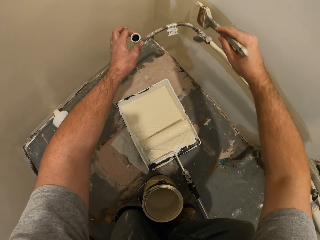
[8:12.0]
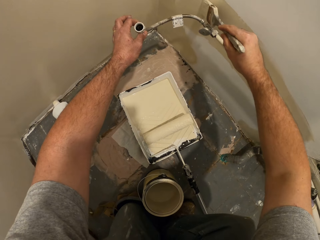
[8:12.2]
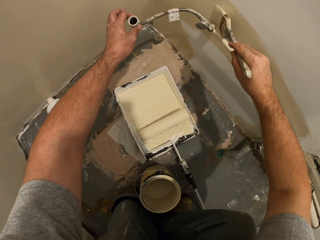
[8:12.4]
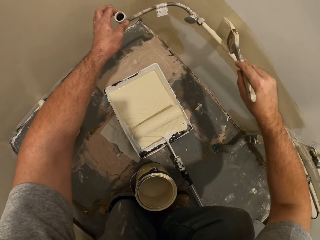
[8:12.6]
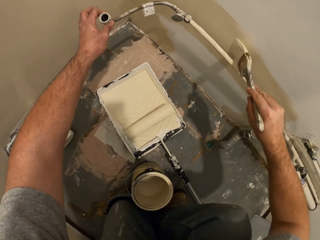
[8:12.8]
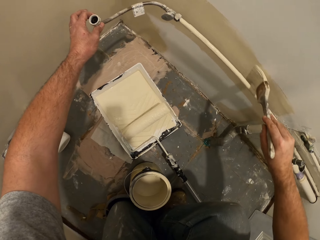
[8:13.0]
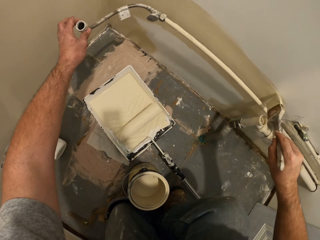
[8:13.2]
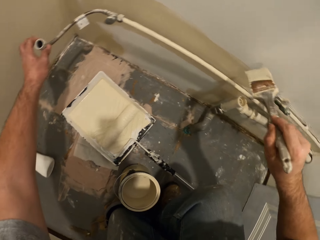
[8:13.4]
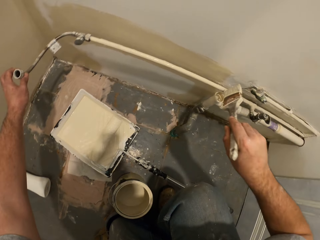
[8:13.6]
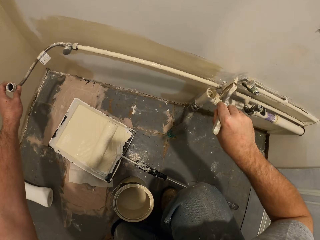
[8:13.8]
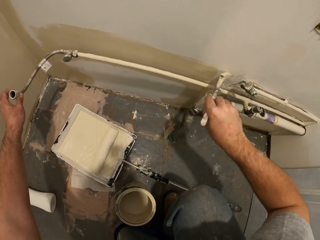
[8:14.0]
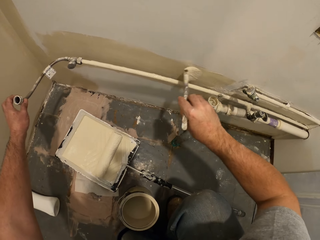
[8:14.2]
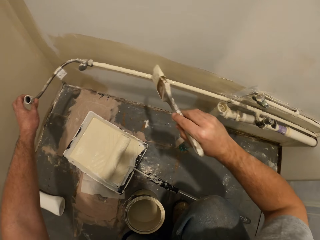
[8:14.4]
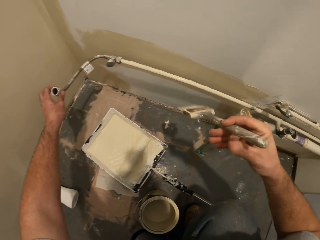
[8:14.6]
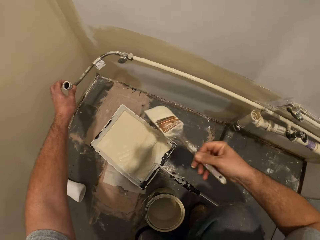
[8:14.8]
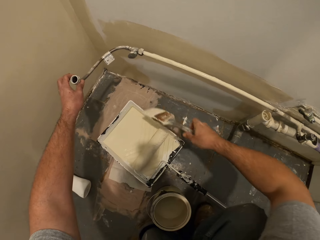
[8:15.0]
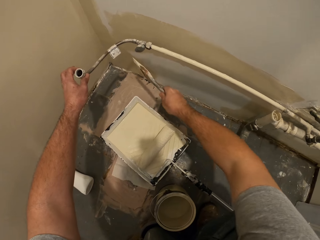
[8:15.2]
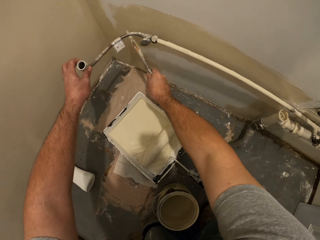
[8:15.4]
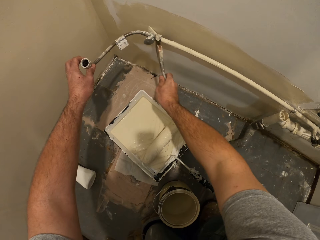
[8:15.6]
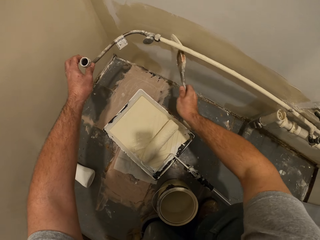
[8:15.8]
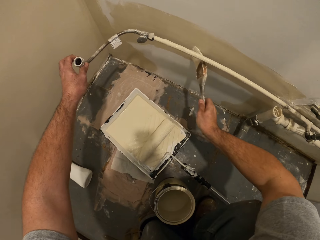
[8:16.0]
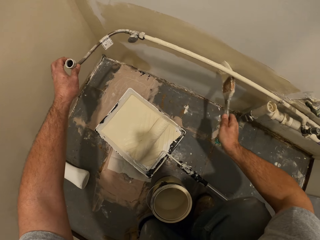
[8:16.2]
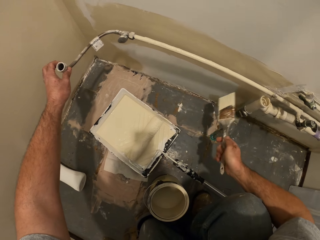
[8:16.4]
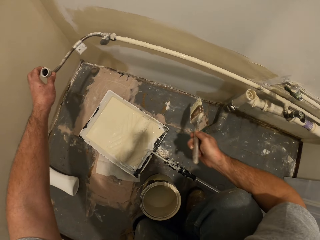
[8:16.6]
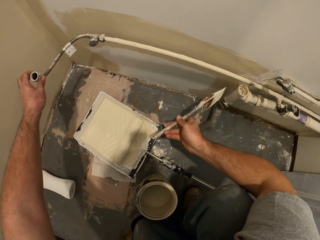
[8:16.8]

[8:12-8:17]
The camera wearer touches the pipe with his hand.

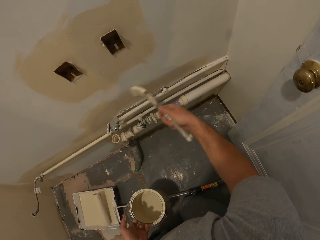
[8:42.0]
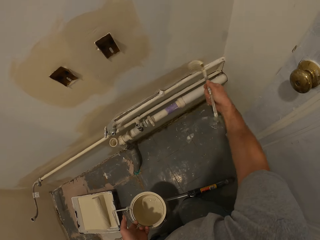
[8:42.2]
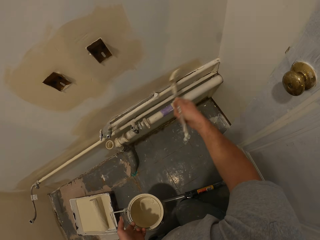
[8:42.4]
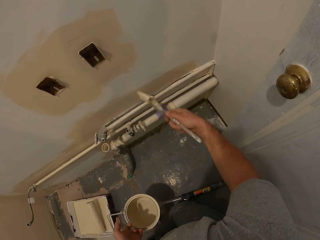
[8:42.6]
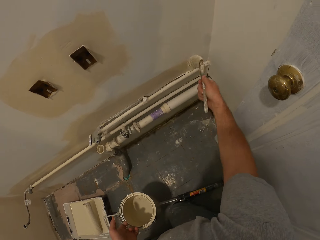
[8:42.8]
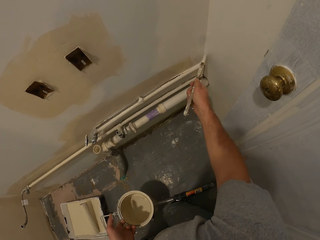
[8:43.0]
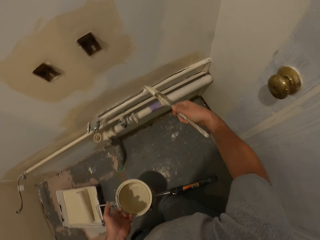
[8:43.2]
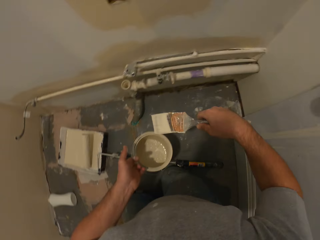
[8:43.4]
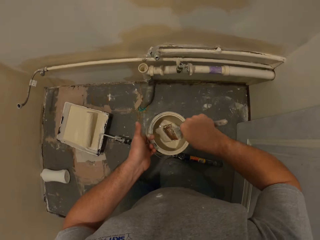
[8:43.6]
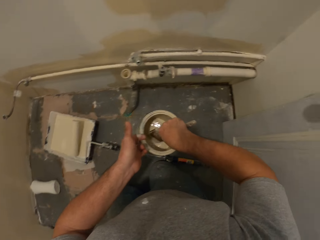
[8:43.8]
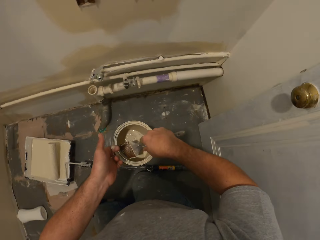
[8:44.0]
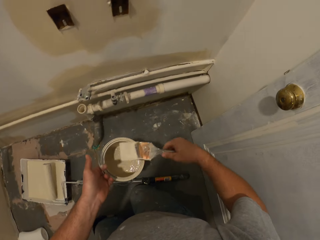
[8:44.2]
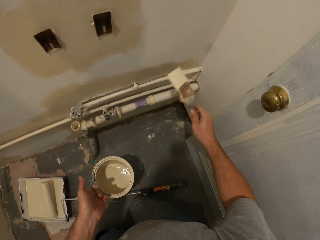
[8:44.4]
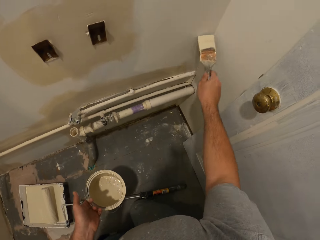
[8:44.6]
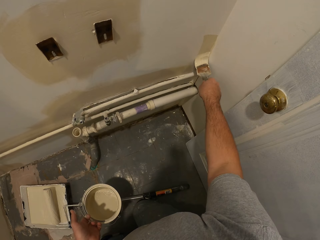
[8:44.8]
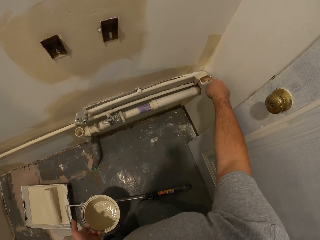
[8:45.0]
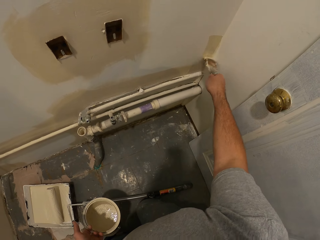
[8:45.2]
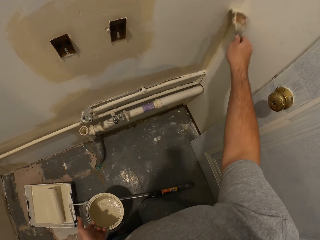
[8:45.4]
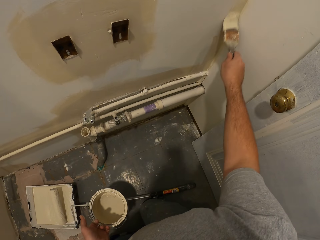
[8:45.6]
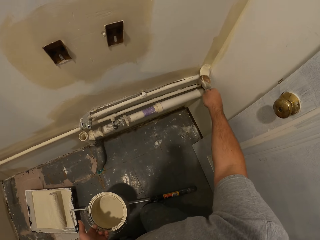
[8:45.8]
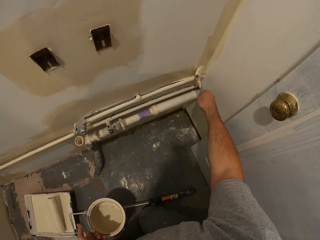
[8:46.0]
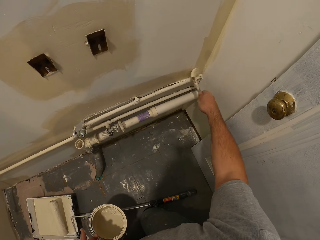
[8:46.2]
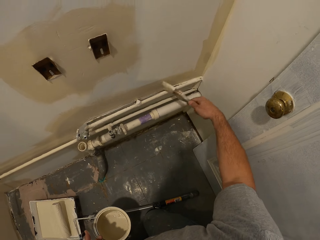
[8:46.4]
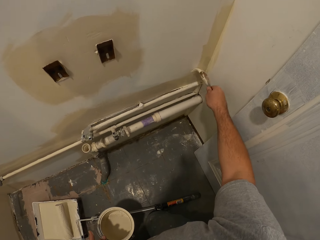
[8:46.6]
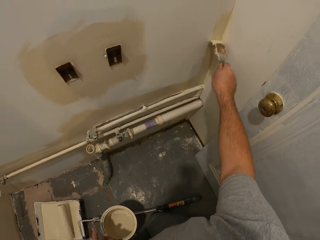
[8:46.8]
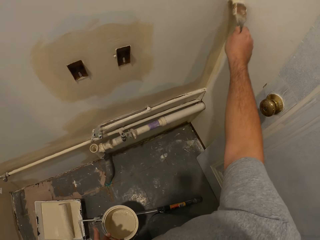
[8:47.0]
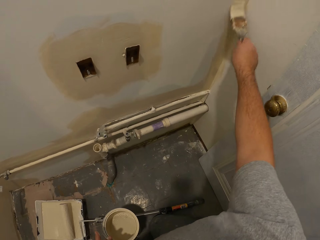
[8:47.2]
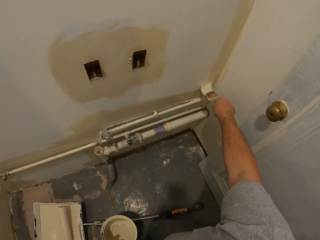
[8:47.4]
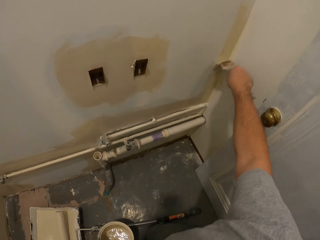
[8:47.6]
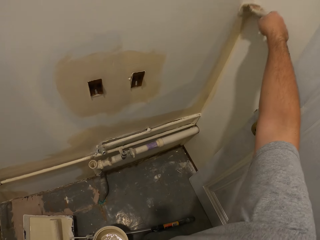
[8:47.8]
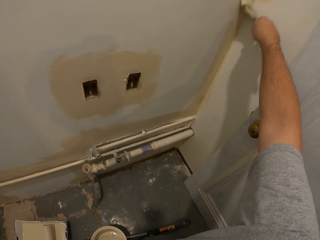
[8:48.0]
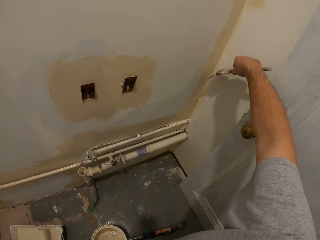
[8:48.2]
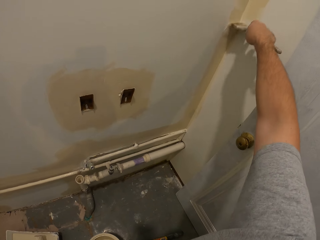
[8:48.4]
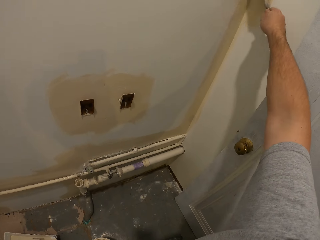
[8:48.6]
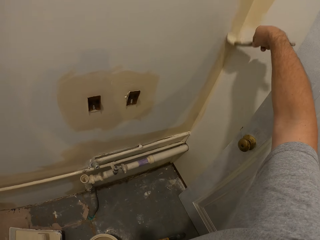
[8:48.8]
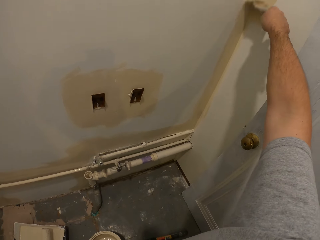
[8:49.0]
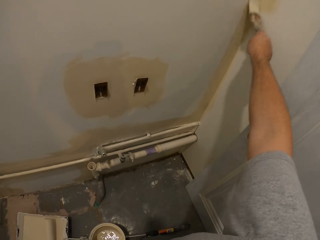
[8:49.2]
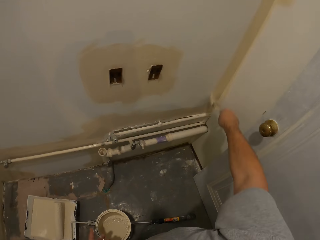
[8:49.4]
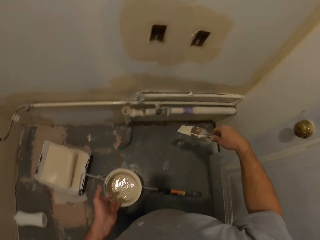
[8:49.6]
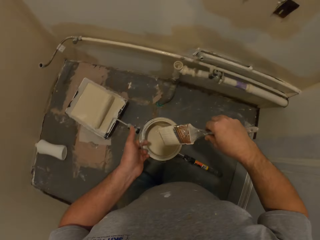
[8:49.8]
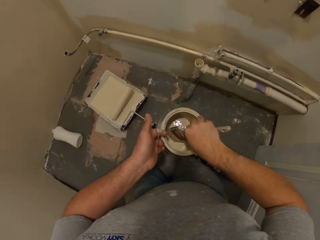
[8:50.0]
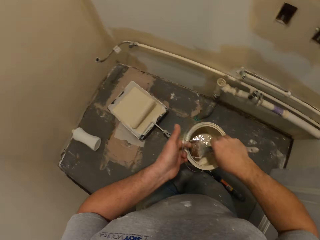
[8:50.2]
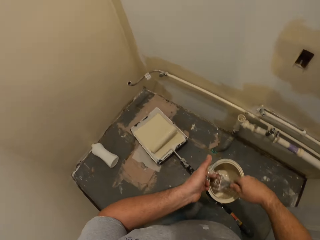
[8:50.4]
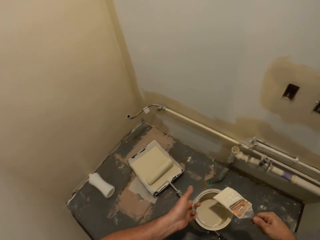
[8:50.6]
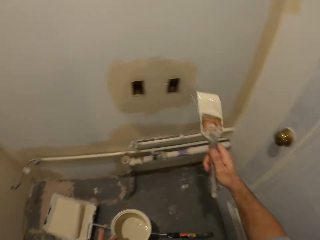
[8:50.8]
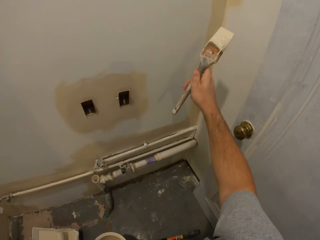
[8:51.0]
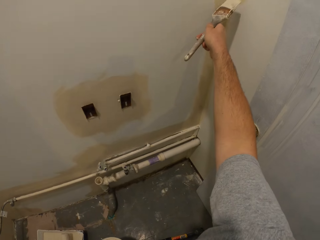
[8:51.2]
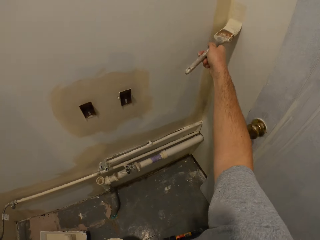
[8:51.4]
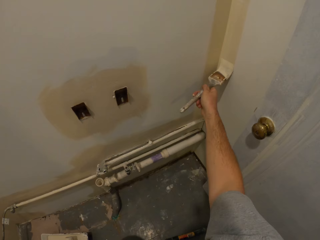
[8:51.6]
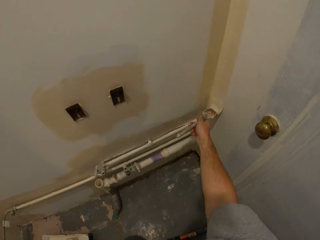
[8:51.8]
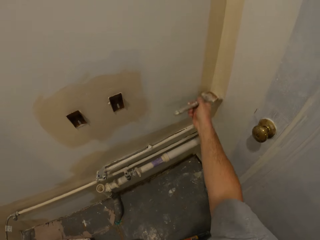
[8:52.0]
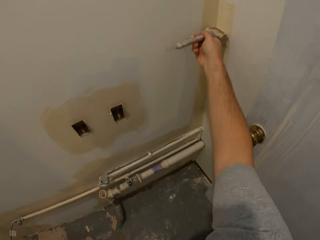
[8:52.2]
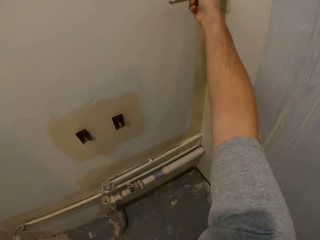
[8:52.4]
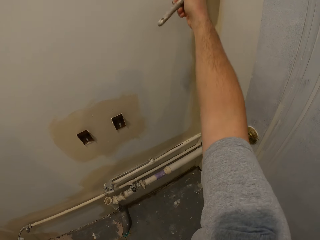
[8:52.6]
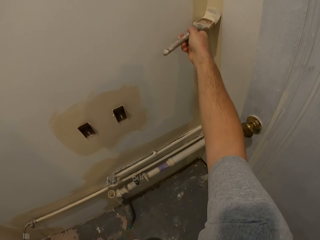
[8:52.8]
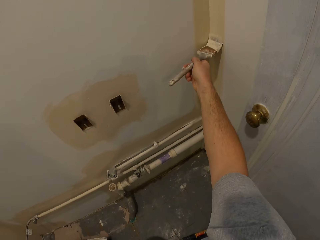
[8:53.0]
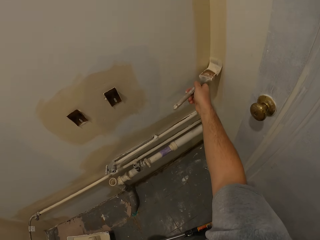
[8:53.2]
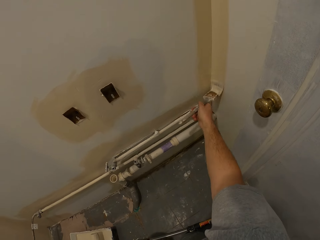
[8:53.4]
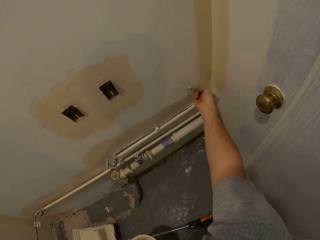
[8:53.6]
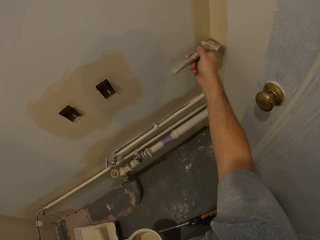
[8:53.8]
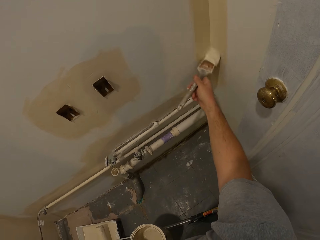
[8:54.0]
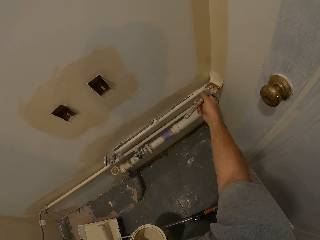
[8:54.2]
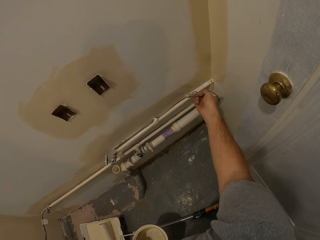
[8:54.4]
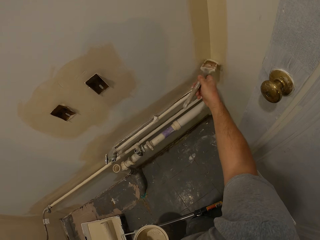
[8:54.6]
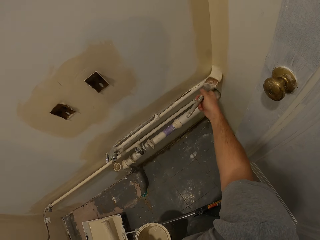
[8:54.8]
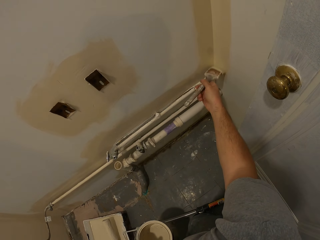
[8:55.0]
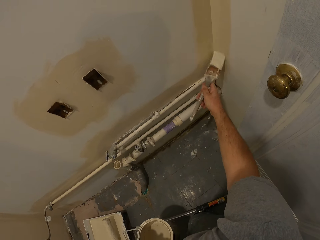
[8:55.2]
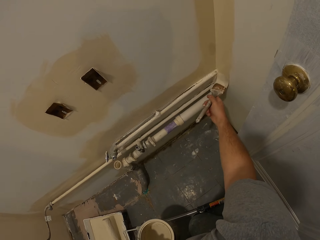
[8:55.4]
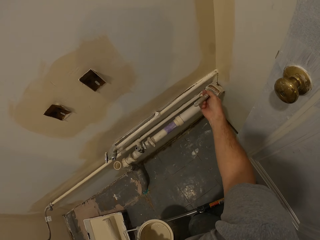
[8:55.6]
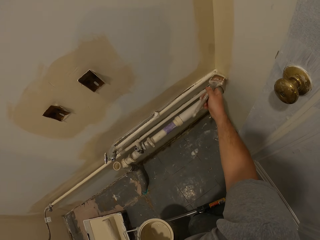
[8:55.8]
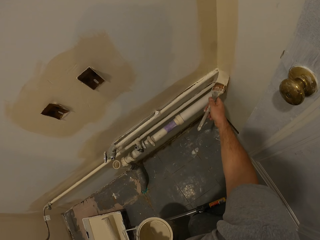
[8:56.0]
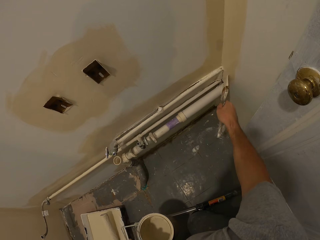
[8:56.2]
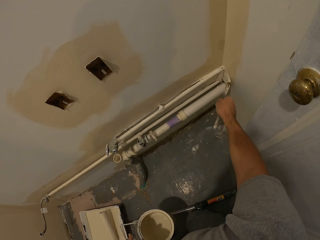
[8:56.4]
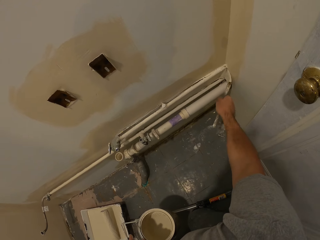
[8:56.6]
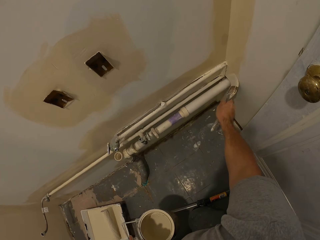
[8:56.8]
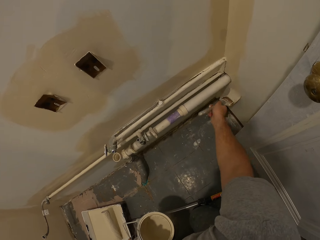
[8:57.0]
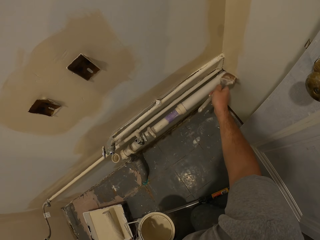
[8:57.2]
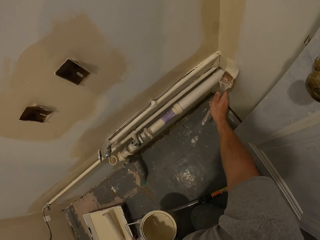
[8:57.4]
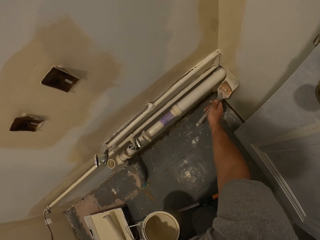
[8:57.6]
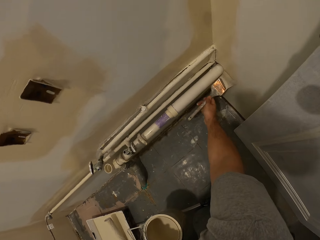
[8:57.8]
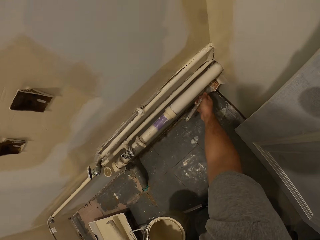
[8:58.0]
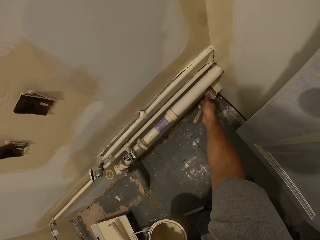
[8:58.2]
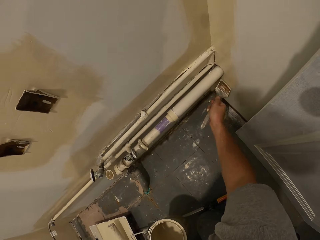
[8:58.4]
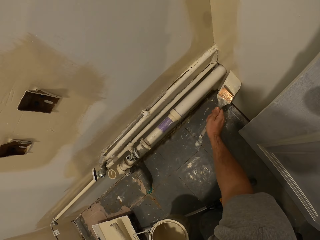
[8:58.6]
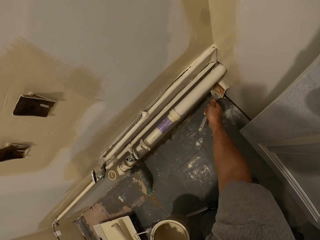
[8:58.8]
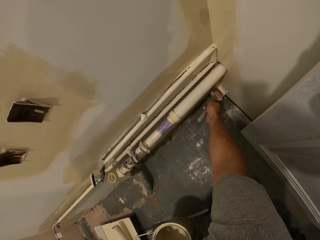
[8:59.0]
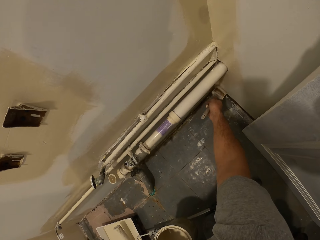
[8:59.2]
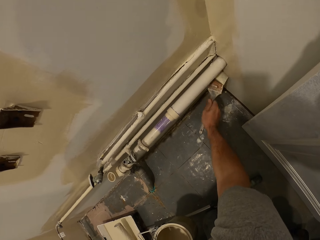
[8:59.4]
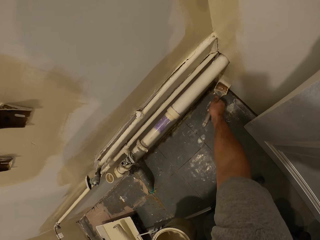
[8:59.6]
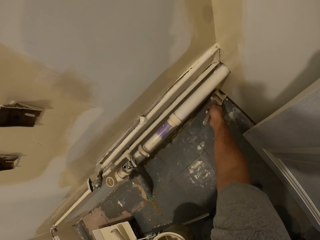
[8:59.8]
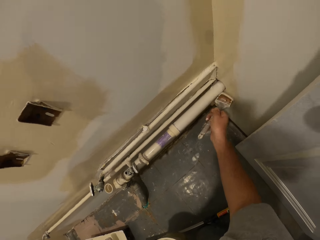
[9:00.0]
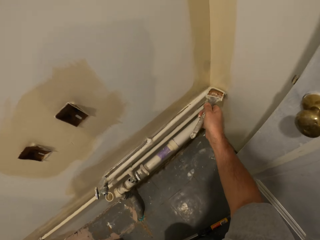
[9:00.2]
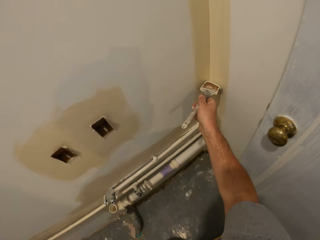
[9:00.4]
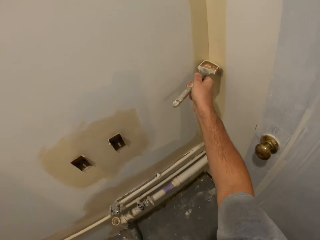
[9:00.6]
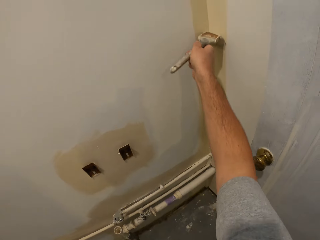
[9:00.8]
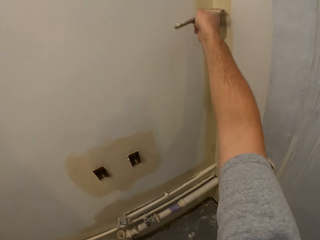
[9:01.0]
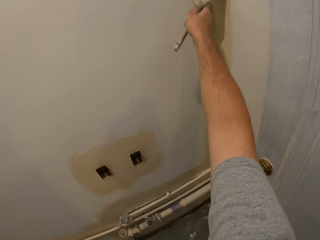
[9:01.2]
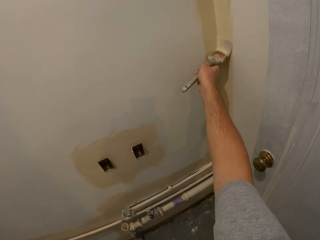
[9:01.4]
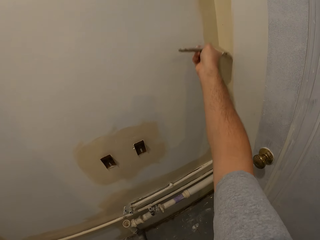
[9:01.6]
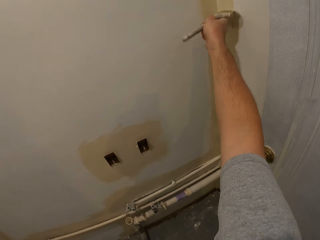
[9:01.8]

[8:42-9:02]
The camera wearer dips the paint brush in the paint tin. They paint the wall with the paint brush. They dip the paint brush in the paint tin. They paint the wall with the paint brush.
